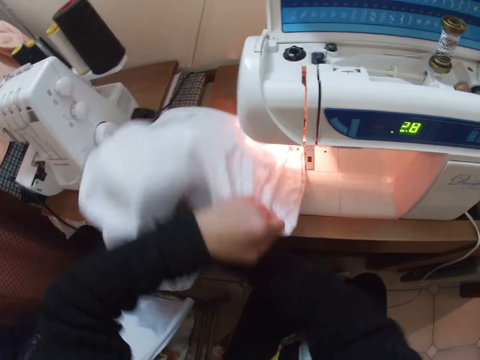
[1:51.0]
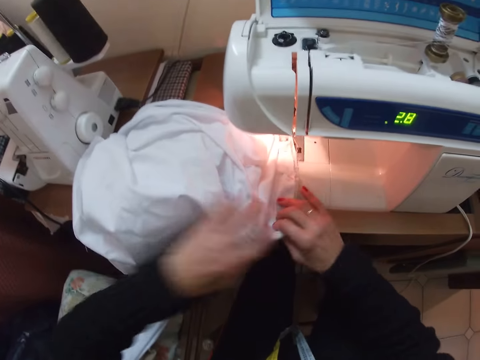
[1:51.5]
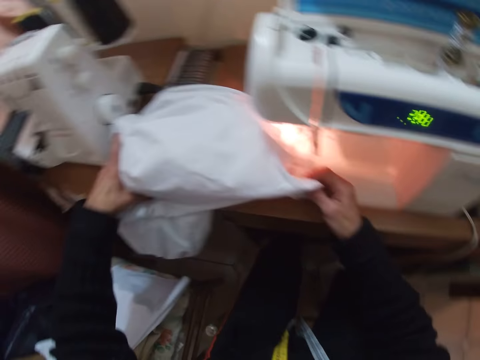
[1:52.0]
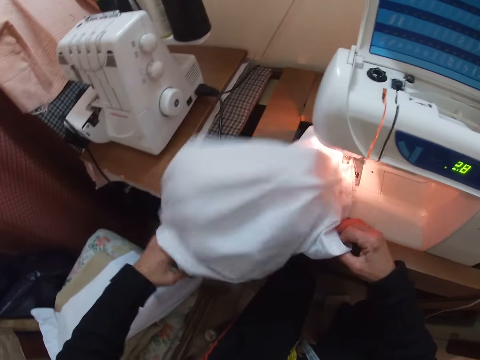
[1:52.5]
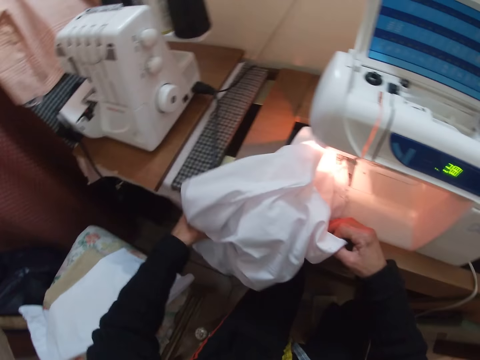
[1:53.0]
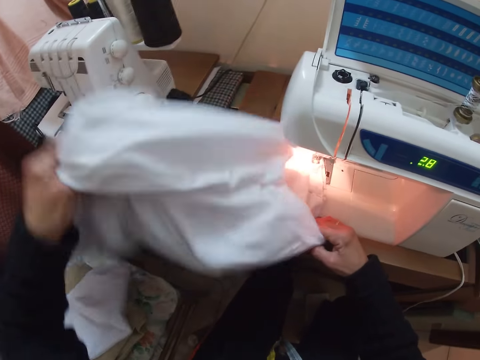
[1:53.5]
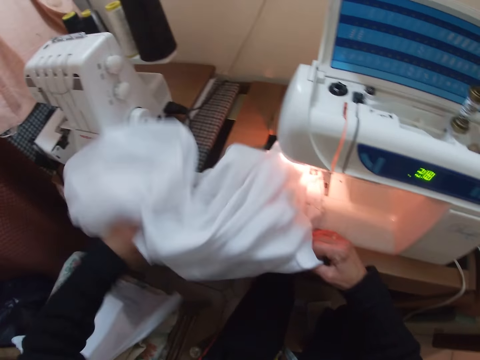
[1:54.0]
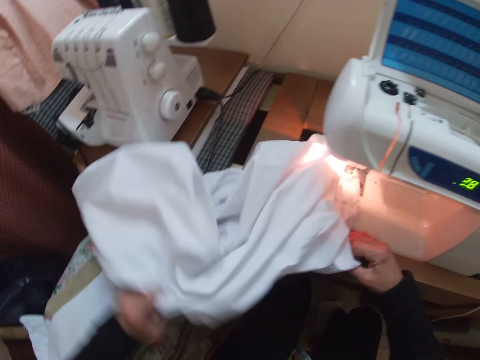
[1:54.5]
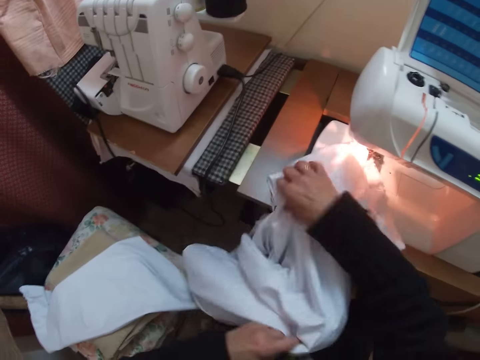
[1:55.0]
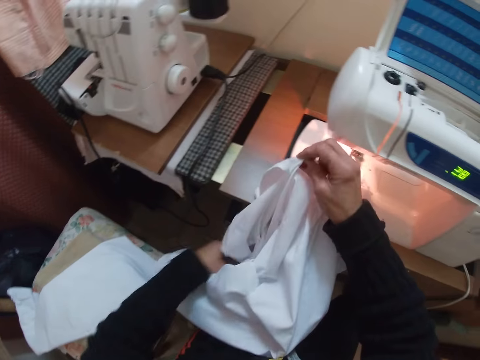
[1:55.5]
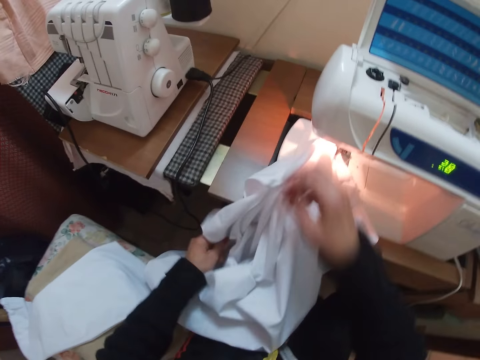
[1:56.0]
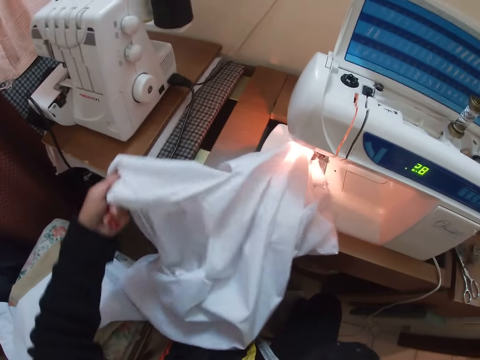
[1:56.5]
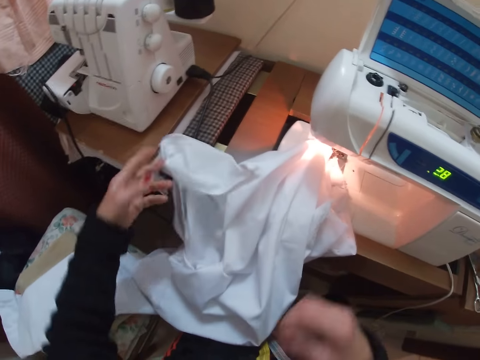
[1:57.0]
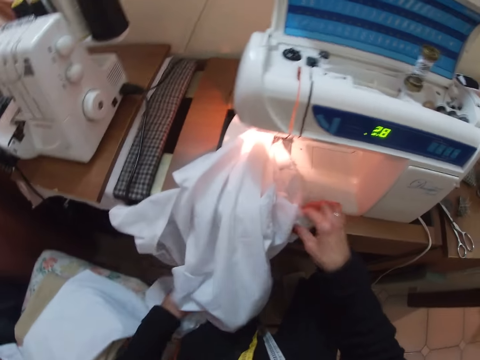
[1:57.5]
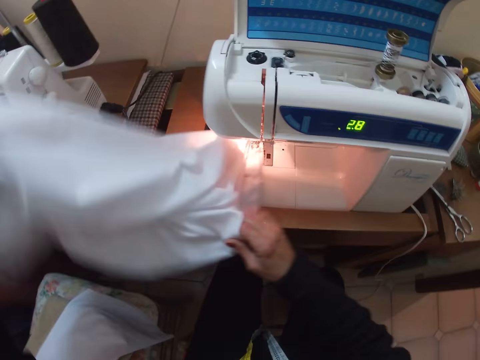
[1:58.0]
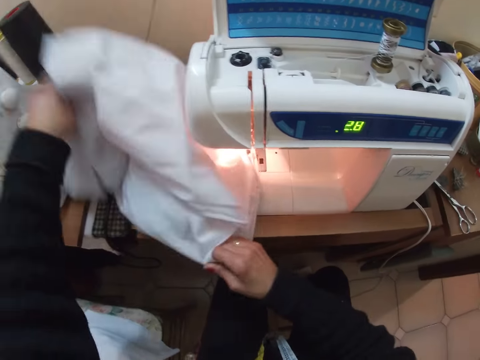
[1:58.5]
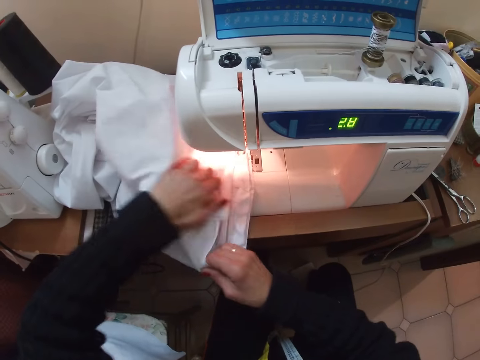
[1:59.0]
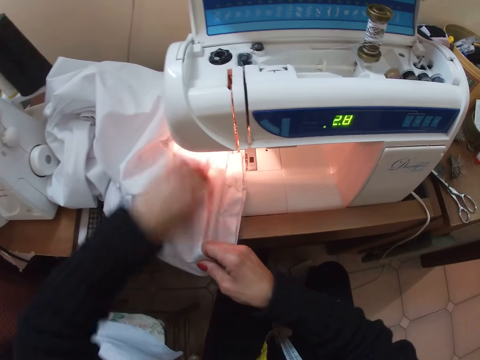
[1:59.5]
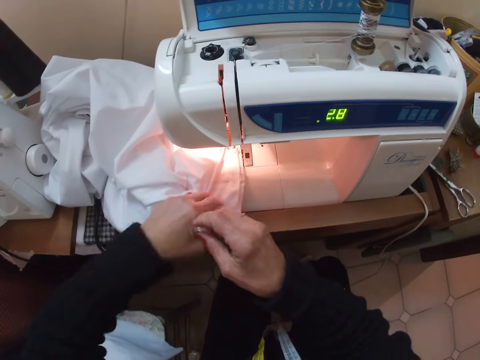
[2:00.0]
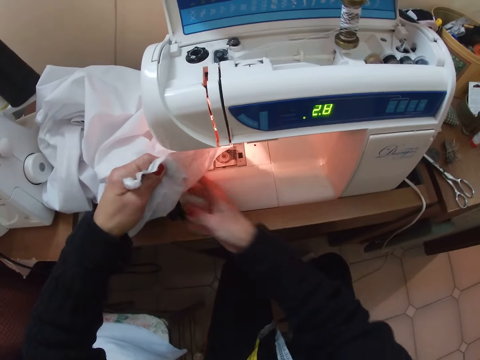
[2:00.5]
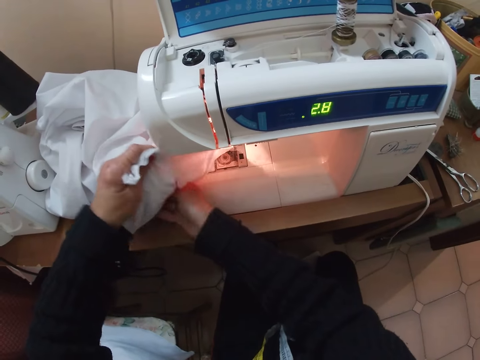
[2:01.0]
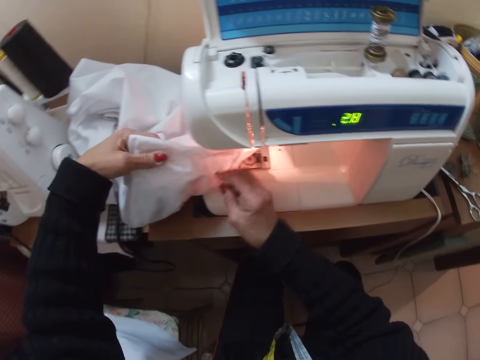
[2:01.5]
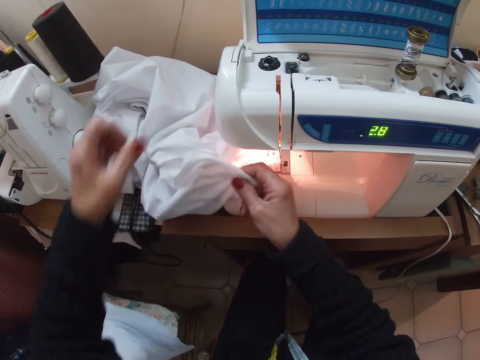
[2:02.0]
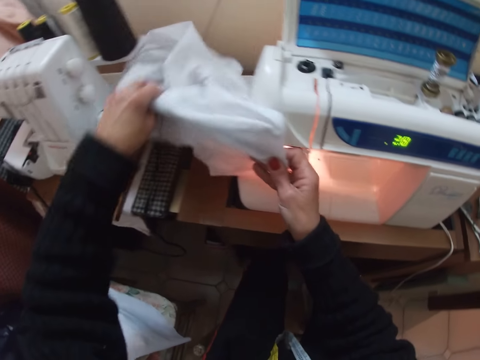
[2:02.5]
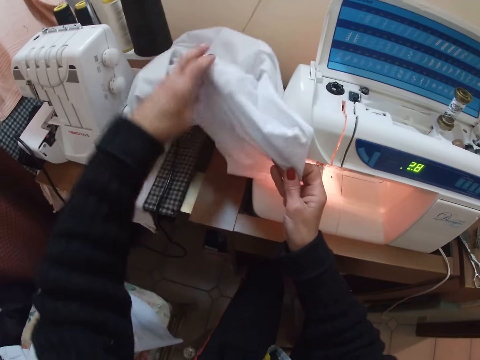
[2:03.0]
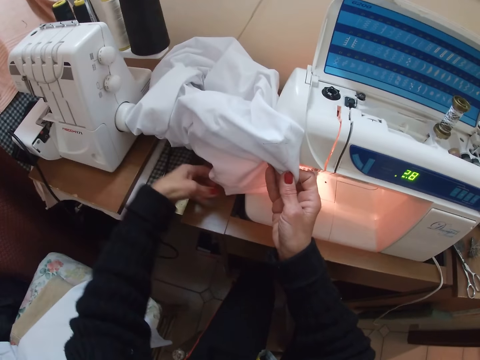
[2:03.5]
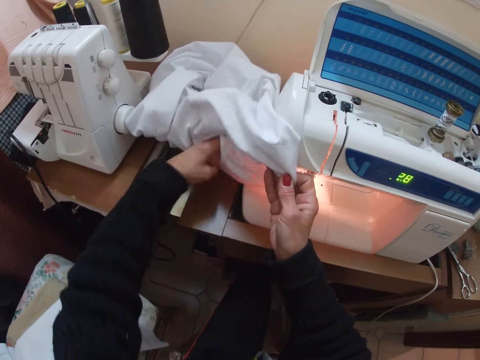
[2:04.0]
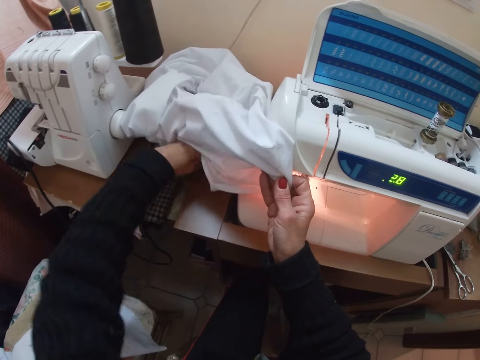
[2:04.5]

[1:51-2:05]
The camera wearer puts her right hand under the cloth. She removes her right hand from under the cloth. She holds the cloth with her right hand. She removes her left hand from the cloth. She holds the cloth with her left hand. She drops the cloth with her left hand. She grabs the cloth with her left hand. She raises the cloth. She lowers the cloth. She removes her right hand. She holds the cloth with her left hand. She removes her left hand from the cloth. She holds the cloth with her left hand. She removes her right hand from the cloth. She raises her right hand. She moves the cloth with her left hand. She removes her left hand from the cloth. She holds the cloth with her right hand. She grabs the cloth with her left hand. She raises her left hand. She drops the cloth on the sewing machine table. She removes her left hand from the cloth. She holds the cloth with her left hand. She moves the cloth with her left hand. She removes her left hand from the cloth. She holds the cloth with her left hand. She removes her right hand from the cloth. She puts her right hand under the cloth slightly. She holds the cloth with her right hand. She removes her left hand from the cloth. She holds the cloth with her right hand. She raises the cloth with her left hand. She puts her left hand under the cloth.

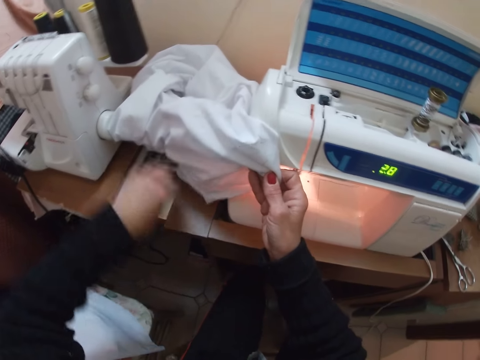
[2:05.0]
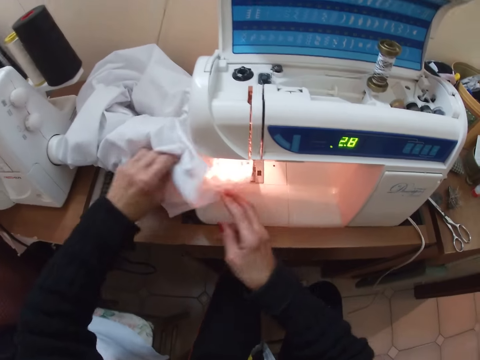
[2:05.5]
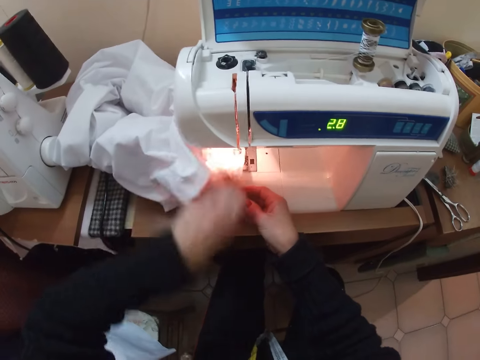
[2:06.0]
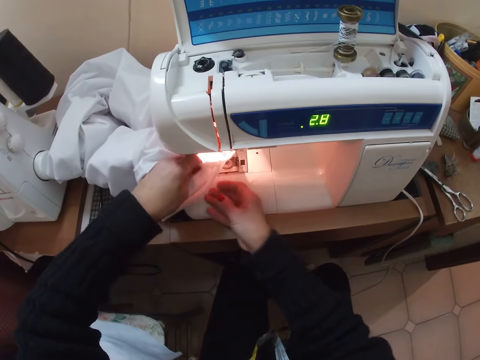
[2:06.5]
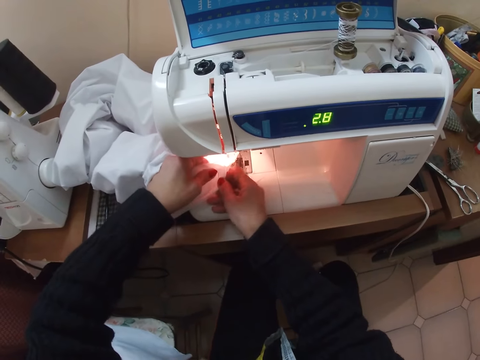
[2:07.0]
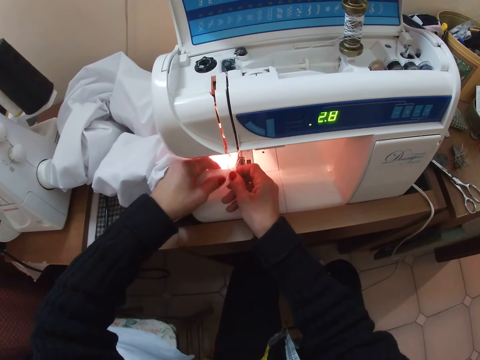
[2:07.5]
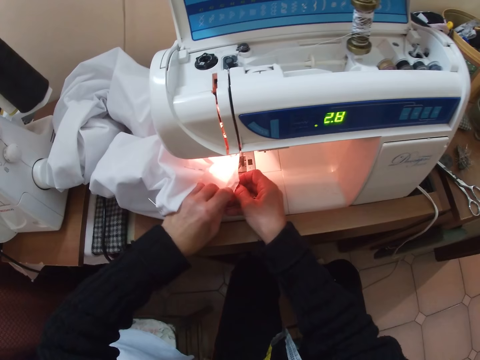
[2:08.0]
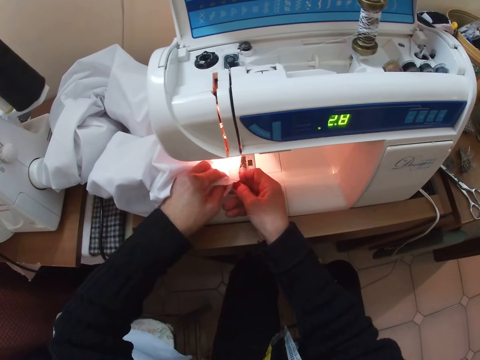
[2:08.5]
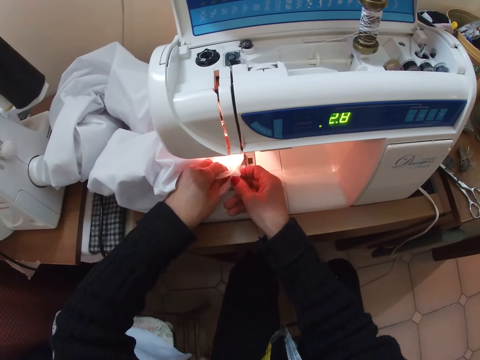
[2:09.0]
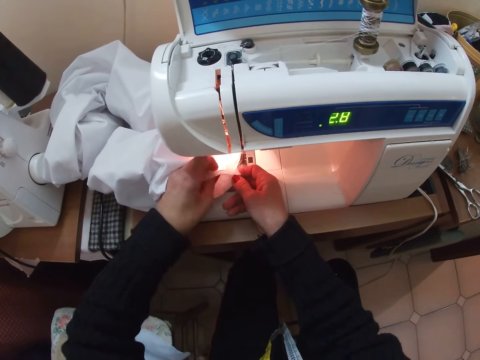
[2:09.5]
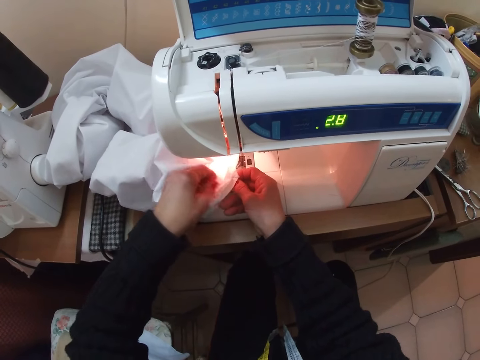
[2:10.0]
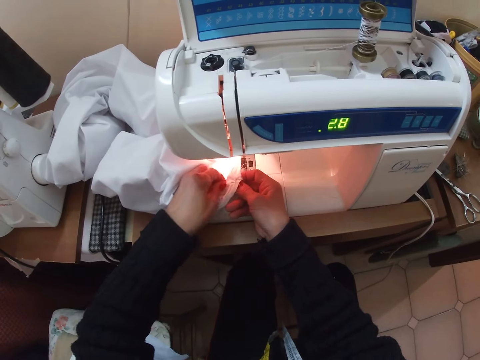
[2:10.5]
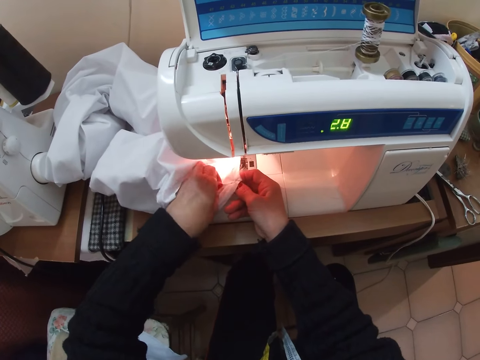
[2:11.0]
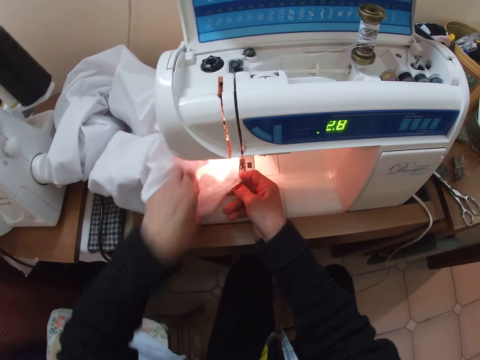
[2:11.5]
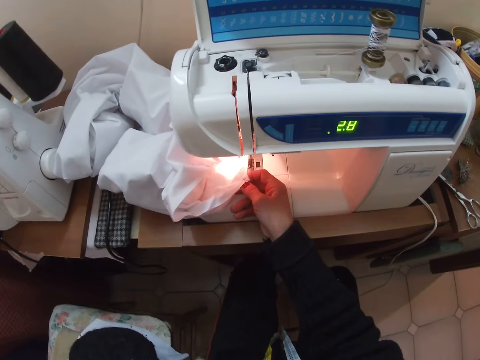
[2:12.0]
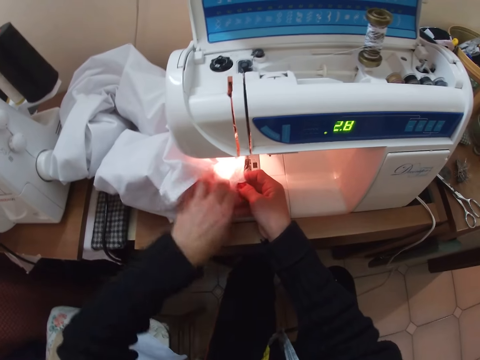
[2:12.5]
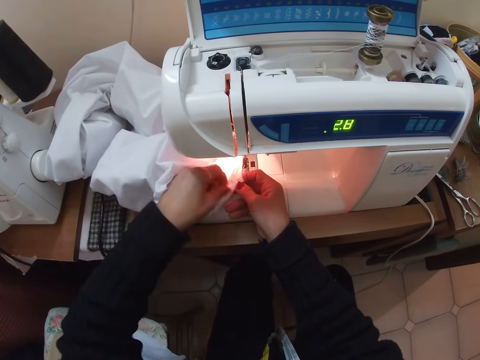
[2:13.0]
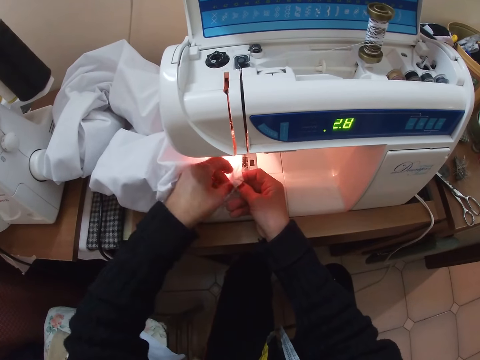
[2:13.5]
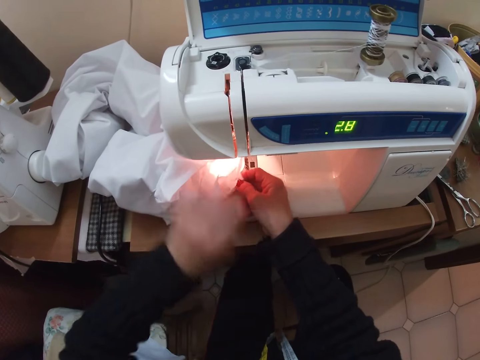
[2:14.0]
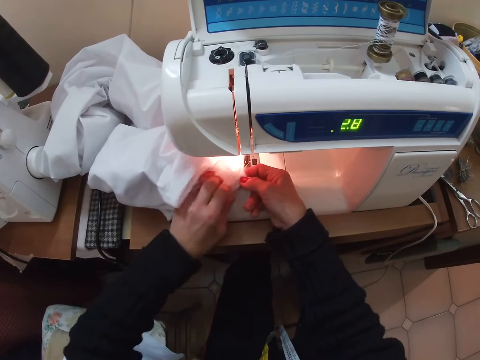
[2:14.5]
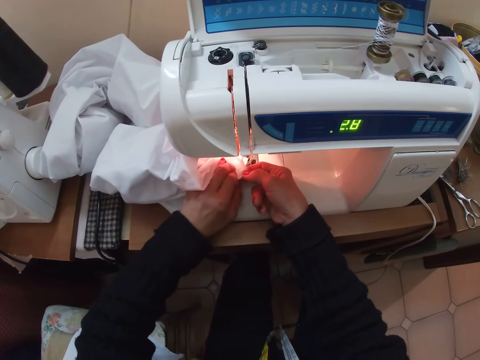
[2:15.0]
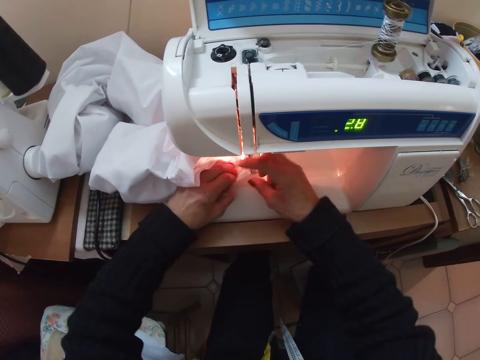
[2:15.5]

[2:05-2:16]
The camera wearer removes her left hand from under the cloth. She passes the cloth in her right hand to her left hand. She removes her left hand from the cloth. She holds the cloth with her left hand. She moves the cloth with her hands. She picks thread from the cloth. She raises her left hand. She pulls the thread. She puts her left hand on the cloth. She moves the cloth with her hands. She adjusts a fabric. She removes her left hand from the cloth. She puts her left hand on the cloth. She moves the cloth with her hands.
